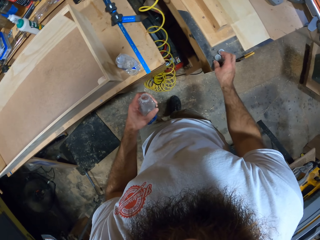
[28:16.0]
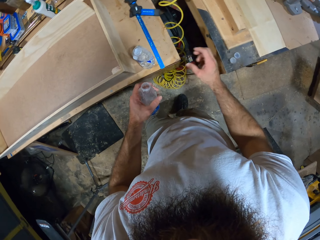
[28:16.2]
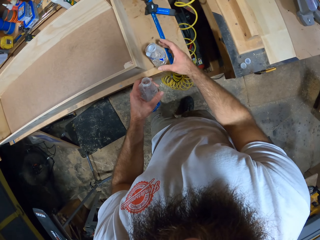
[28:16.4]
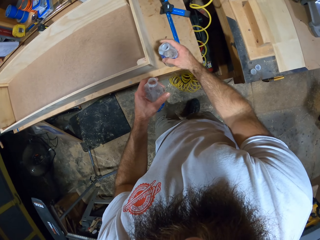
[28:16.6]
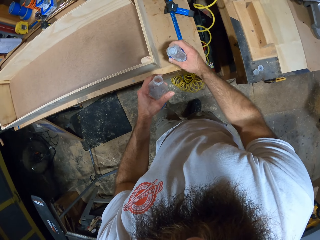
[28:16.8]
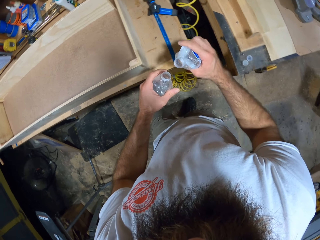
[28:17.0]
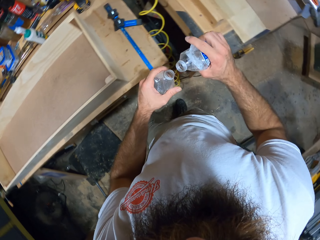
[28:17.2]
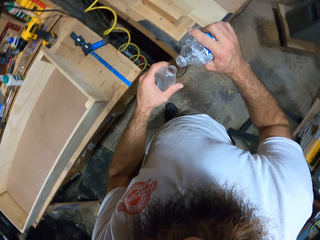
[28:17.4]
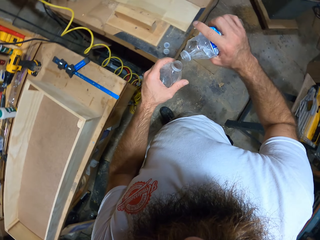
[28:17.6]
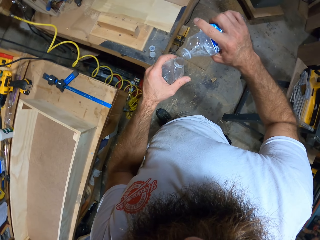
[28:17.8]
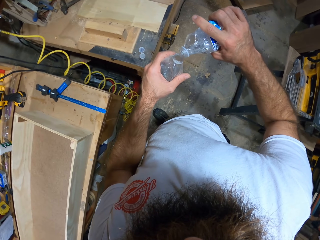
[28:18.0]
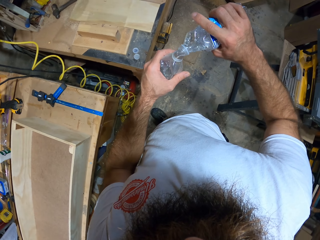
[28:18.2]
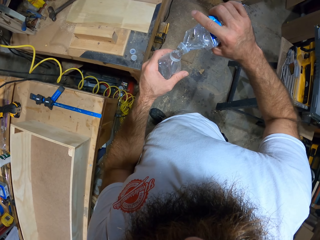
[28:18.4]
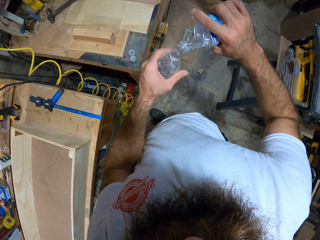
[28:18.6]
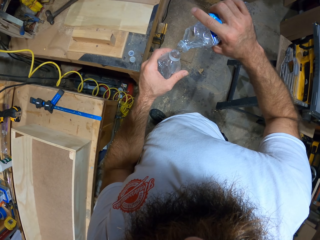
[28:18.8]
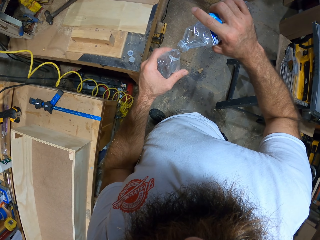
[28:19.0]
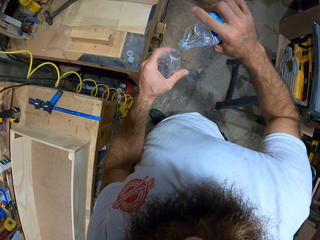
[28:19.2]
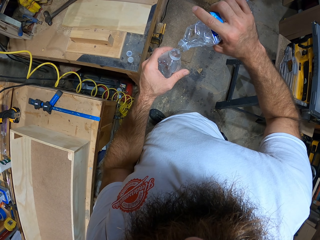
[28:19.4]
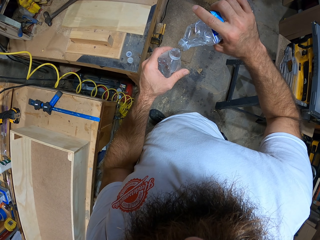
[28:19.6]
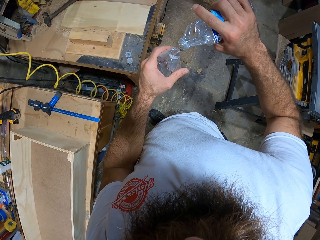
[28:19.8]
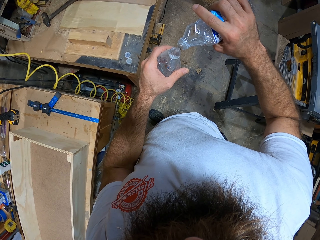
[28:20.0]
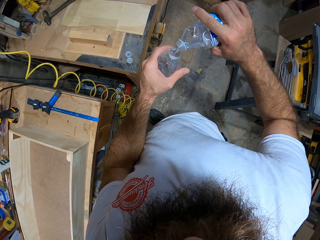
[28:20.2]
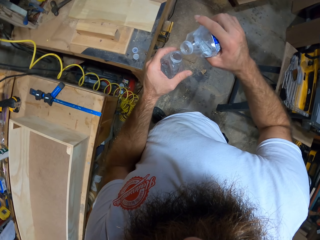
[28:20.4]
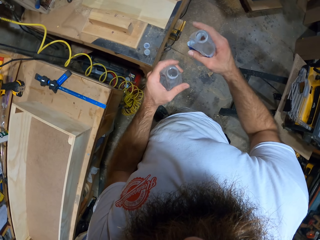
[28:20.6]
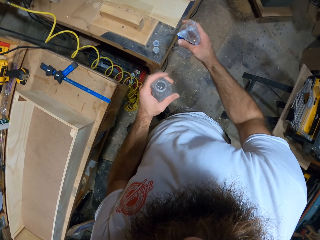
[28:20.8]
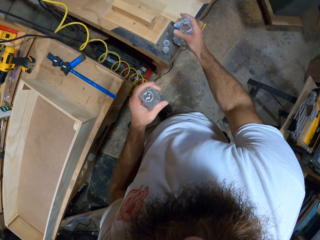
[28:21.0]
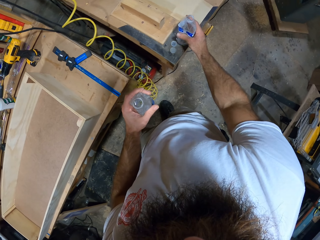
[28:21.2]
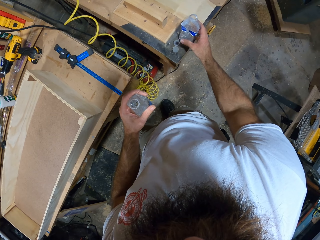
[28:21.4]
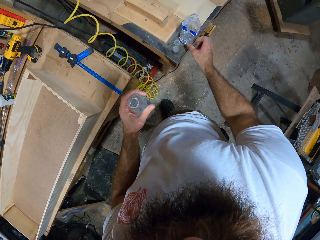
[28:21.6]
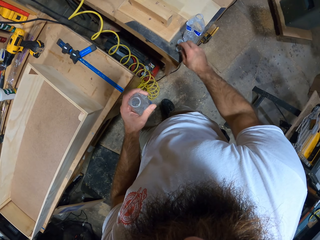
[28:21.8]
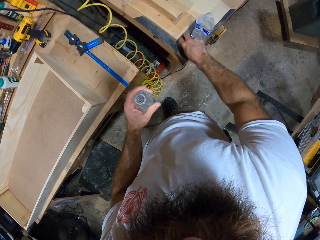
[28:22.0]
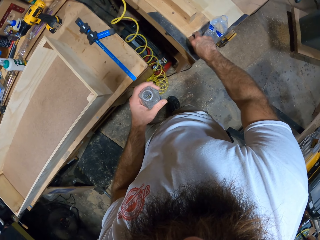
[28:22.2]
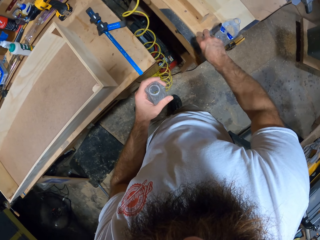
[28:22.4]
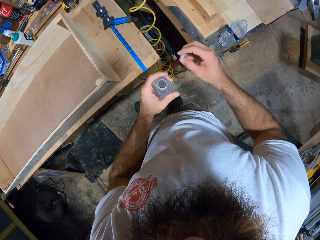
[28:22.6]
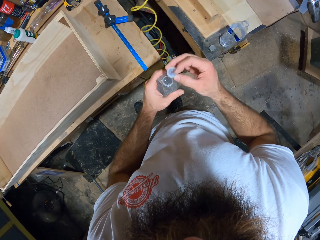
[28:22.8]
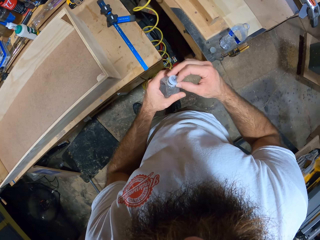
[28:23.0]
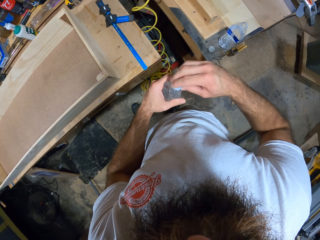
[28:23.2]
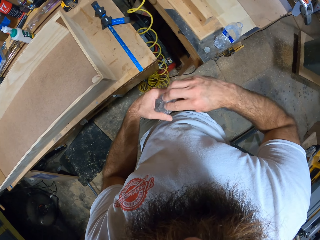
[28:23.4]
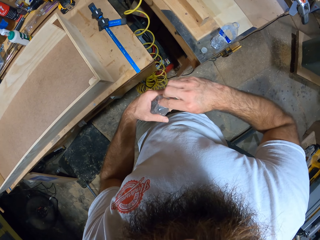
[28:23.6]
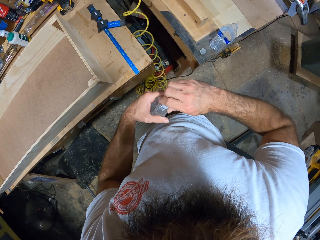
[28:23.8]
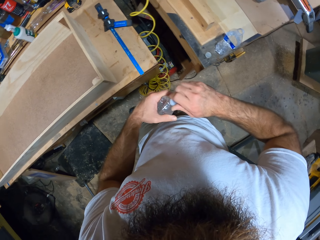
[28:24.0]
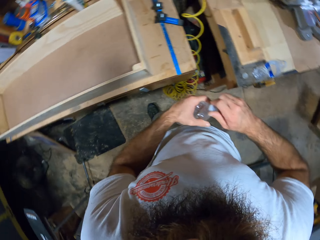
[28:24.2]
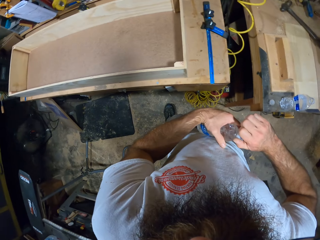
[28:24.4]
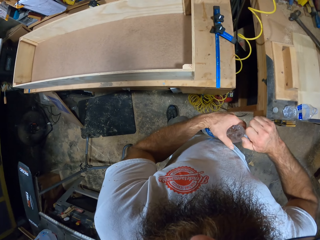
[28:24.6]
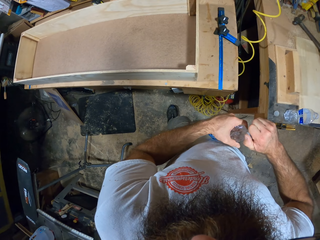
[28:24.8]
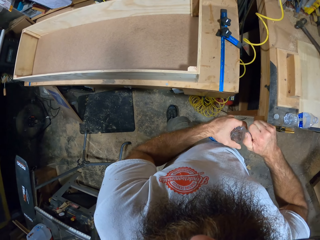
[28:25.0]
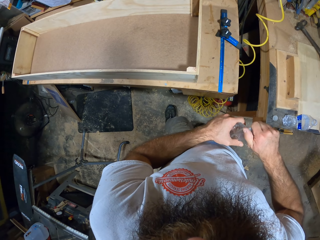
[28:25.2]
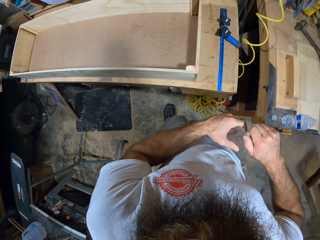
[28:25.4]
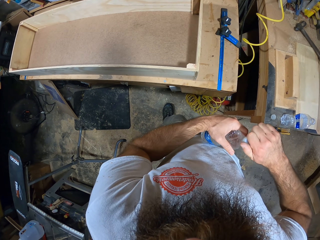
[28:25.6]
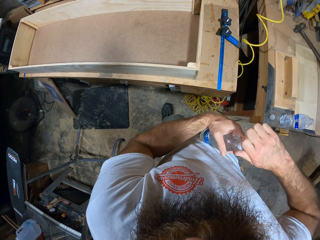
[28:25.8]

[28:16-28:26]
The camera wearer places the cover of the bottle of water on the table with his right hand. He picks up the bottle of water on the table with his right hand. He pours water into the bottle of water in his left hand from the bottle of water in his right hand. He drops the bottle of water in his right hand on the table. He picks up the cover of the bottle of water on the table with his right hand. He closes the bottle of water in his left hand with the cover in his right hand.

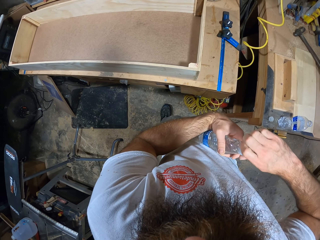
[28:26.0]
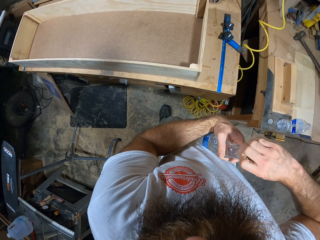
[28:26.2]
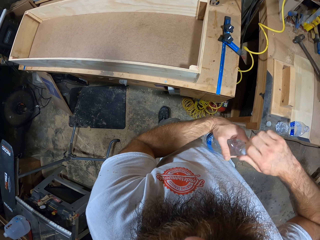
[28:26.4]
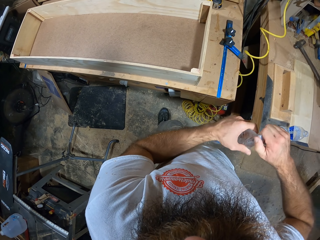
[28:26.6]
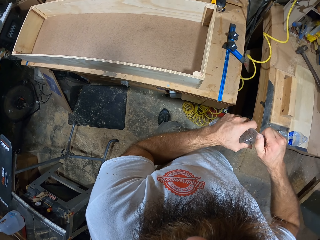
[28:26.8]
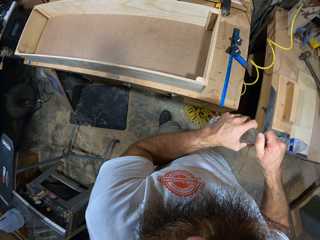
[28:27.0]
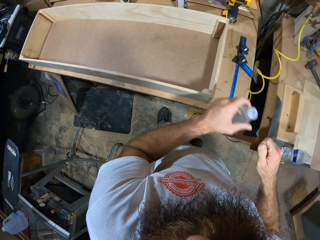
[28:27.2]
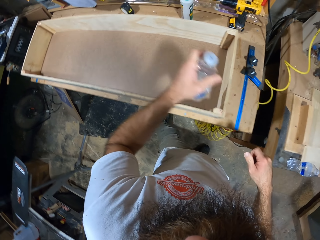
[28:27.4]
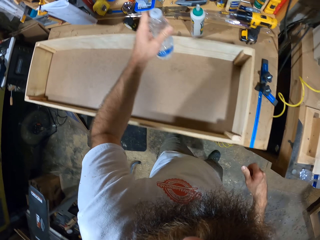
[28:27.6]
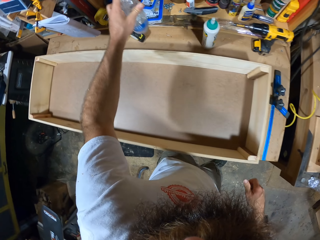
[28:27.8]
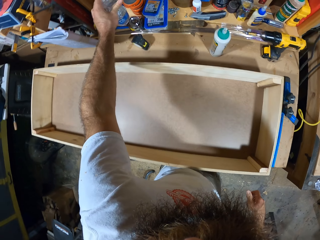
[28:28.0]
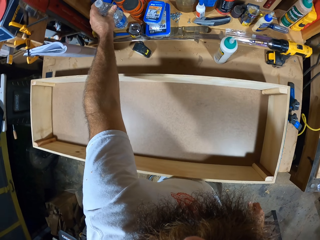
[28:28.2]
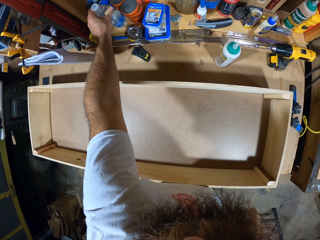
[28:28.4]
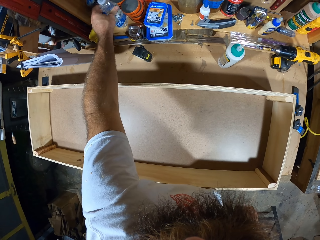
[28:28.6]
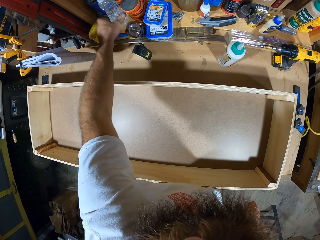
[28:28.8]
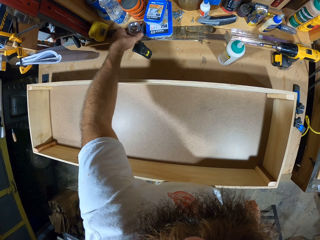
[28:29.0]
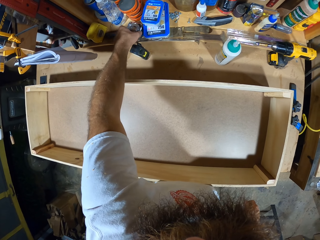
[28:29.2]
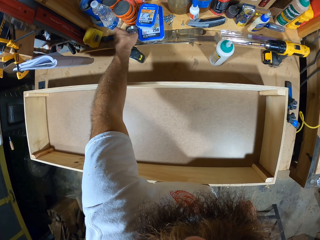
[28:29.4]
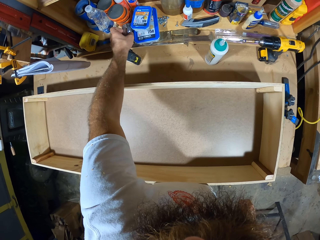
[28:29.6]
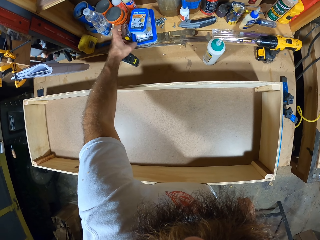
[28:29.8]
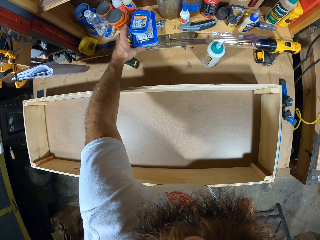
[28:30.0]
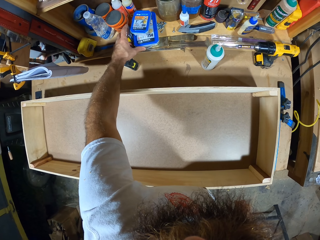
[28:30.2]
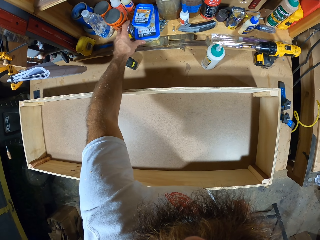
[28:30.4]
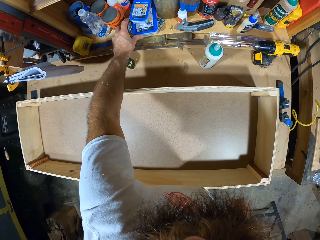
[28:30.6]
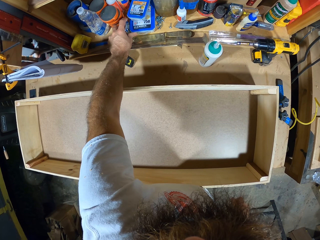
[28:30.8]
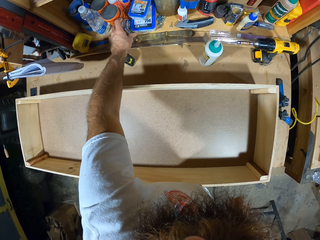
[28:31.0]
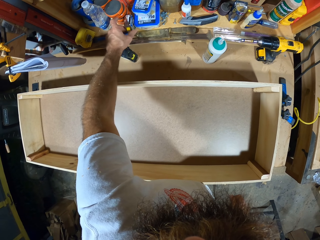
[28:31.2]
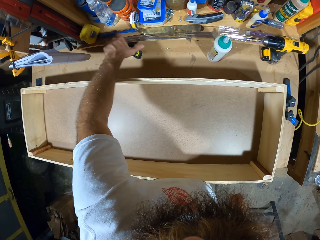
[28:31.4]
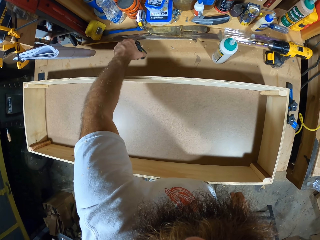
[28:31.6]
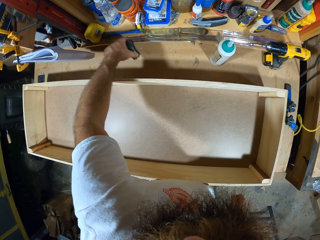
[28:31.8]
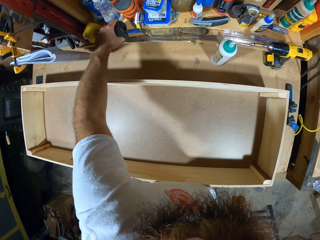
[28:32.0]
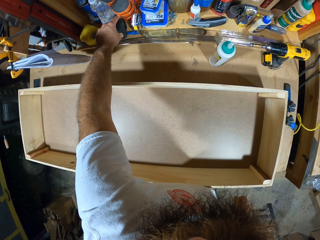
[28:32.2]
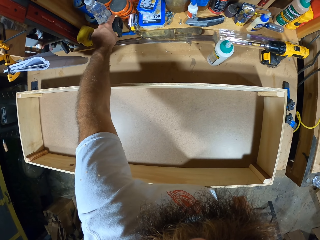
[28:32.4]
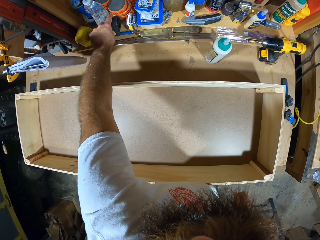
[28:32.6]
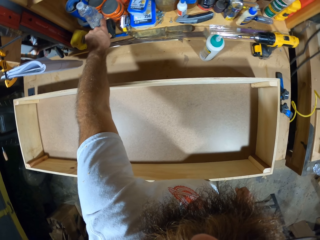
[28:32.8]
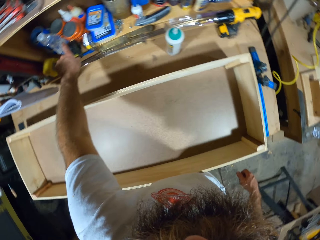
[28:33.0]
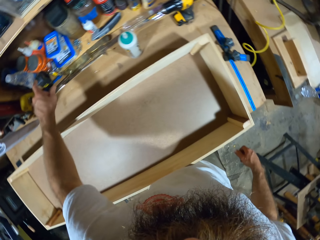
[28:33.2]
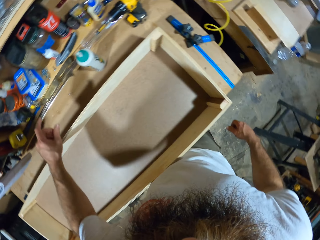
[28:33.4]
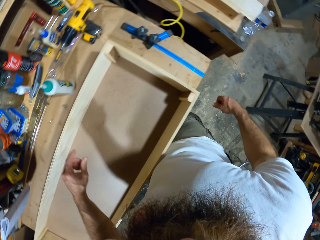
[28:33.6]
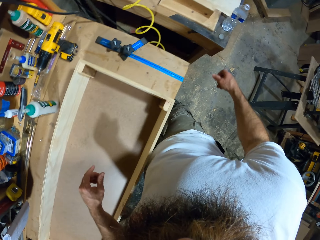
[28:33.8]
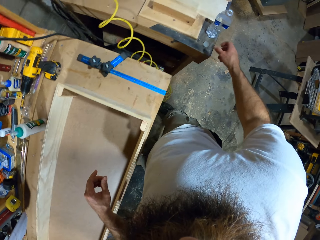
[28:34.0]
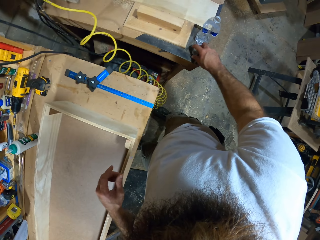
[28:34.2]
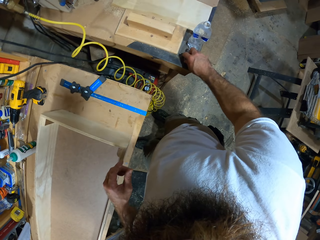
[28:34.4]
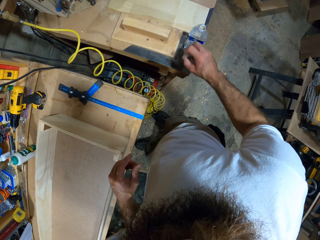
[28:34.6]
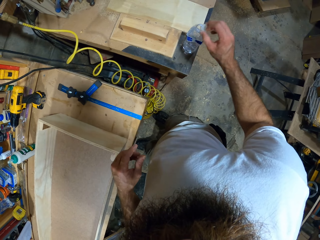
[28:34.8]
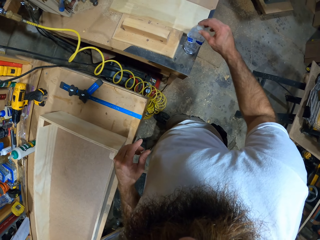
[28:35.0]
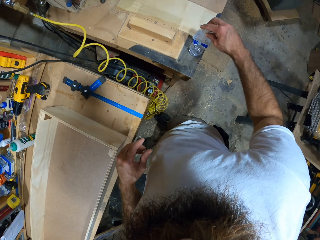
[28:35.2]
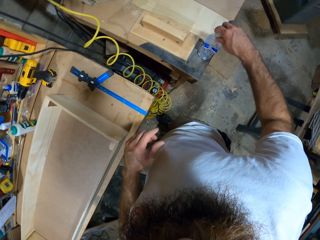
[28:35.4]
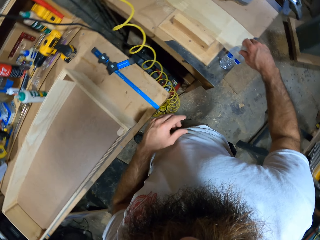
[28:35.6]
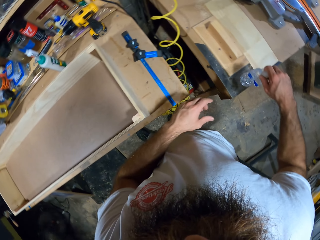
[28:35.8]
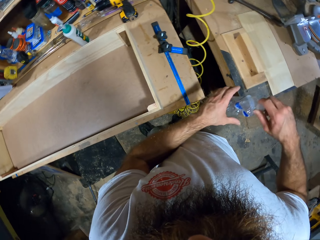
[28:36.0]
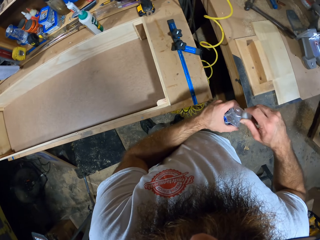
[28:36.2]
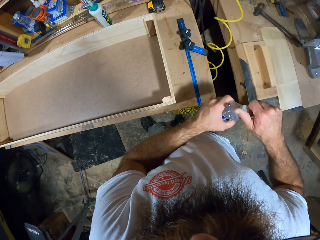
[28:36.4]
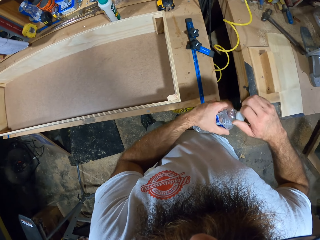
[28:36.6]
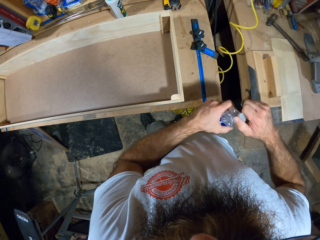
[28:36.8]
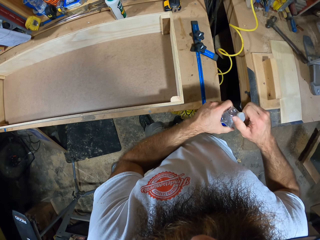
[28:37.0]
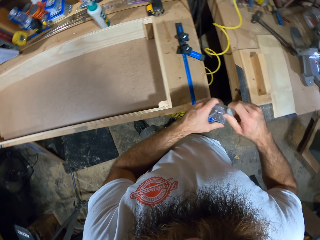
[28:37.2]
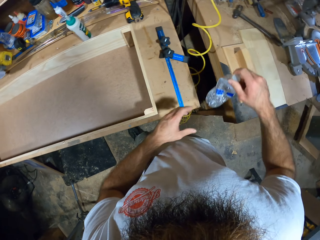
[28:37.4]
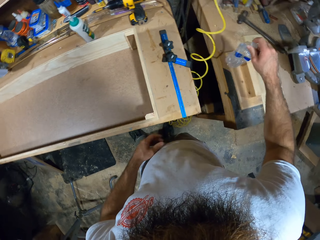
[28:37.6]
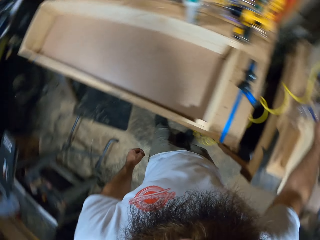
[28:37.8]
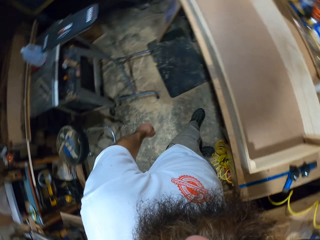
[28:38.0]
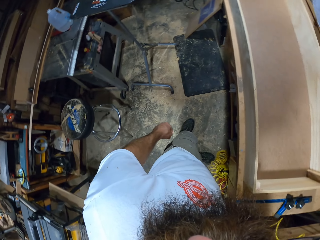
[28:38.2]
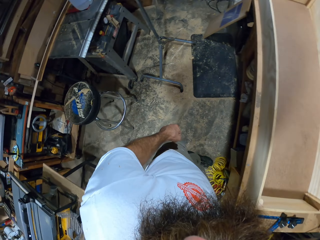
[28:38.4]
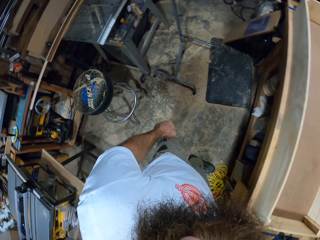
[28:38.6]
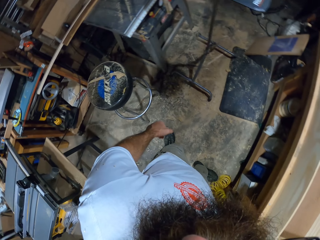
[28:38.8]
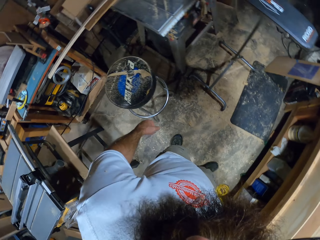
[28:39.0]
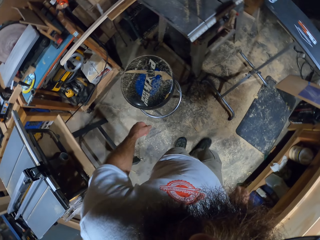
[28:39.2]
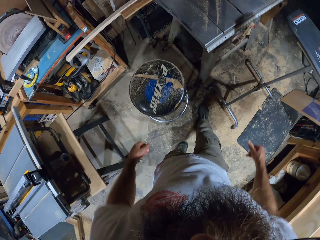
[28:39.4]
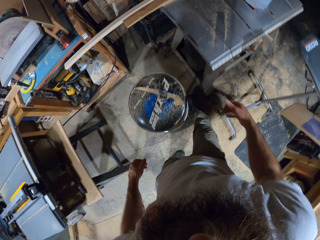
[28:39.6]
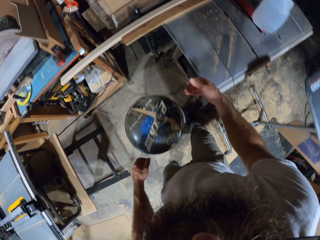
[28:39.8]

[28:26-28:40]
The camera wearer drops the bottle of water on the table with his left hand. He arranges the shelf. He lifts a tape measure on the table with his left hand. He moves the tape measure and the containers of screws on the table with his left hand. He moves the tape measure on the table with his left hand. He picks up the cover of the bottle of water on the table with his right hand. He closes the bottle of water on the table with the cover in his right hand. He removes the bottle of water from the table with his right hand. He holds the bottle of water in his left hand with his right hand on the cover of the bottle. He tightens the bottle of water in his left hand with the cover in his right hand. He passes the bottle of water in his left hand to his right hand.
